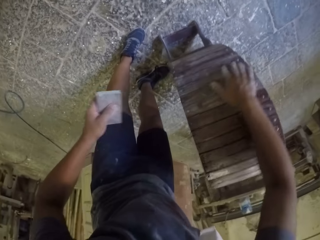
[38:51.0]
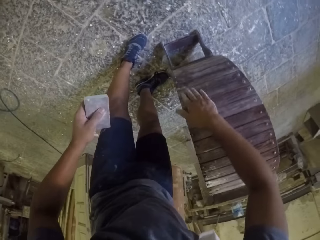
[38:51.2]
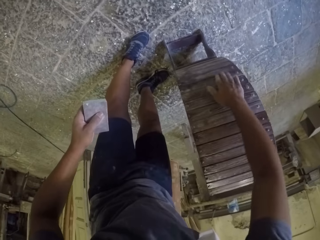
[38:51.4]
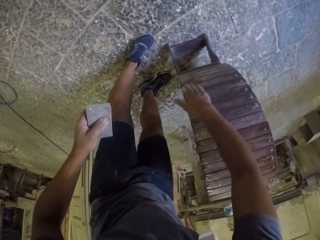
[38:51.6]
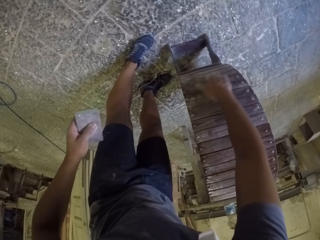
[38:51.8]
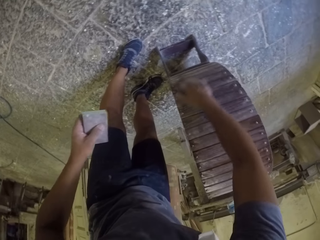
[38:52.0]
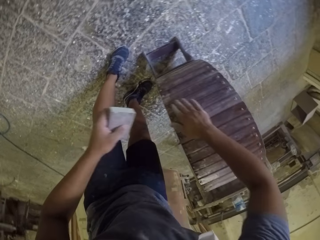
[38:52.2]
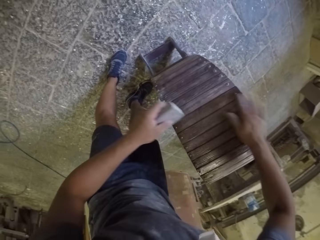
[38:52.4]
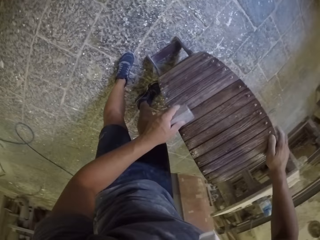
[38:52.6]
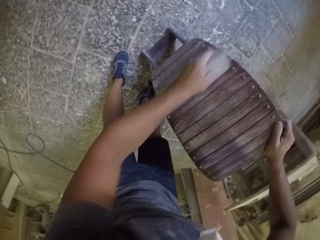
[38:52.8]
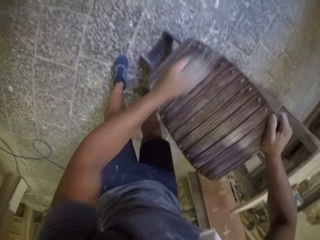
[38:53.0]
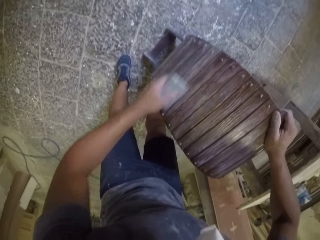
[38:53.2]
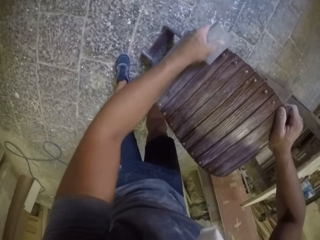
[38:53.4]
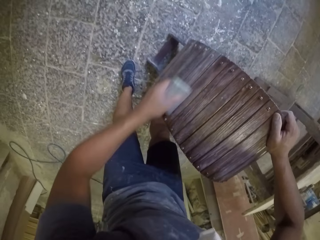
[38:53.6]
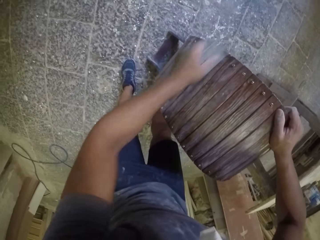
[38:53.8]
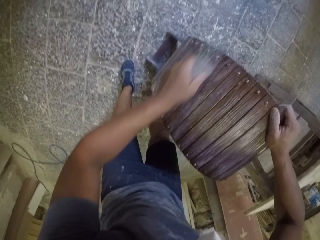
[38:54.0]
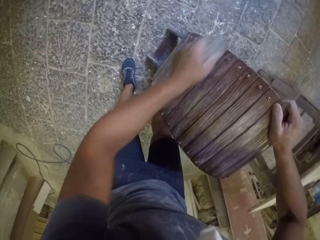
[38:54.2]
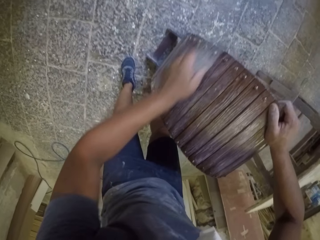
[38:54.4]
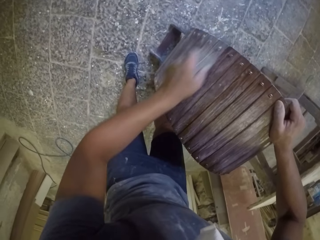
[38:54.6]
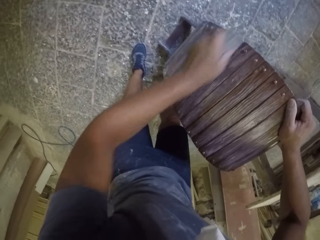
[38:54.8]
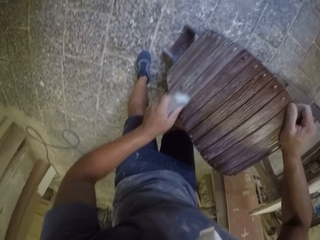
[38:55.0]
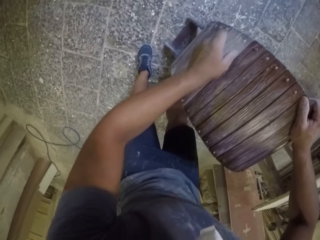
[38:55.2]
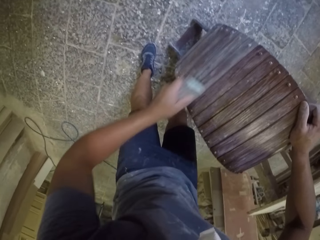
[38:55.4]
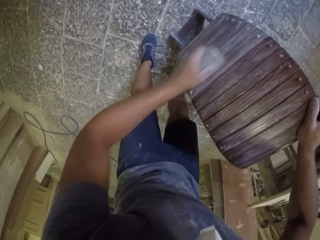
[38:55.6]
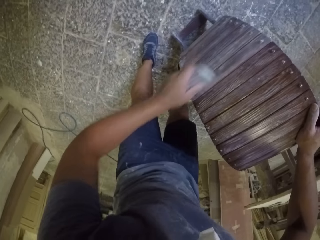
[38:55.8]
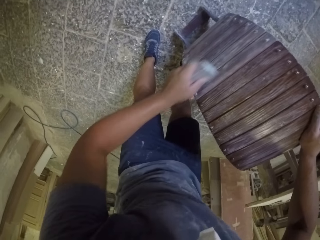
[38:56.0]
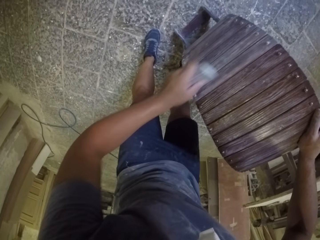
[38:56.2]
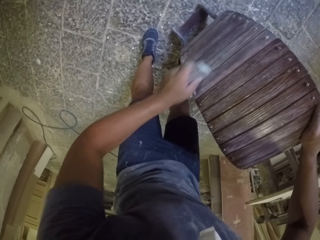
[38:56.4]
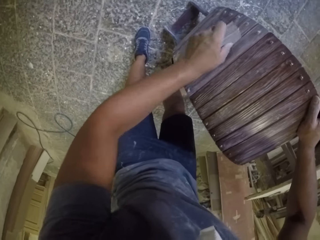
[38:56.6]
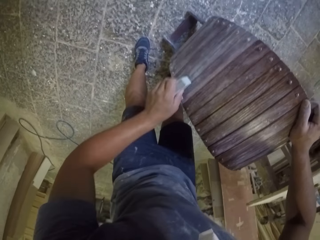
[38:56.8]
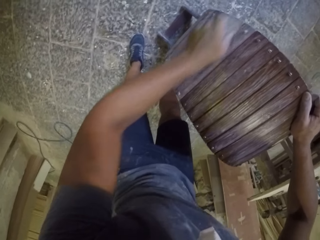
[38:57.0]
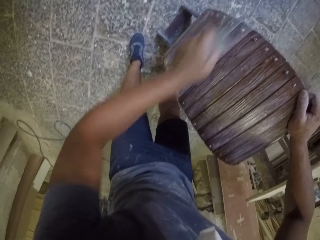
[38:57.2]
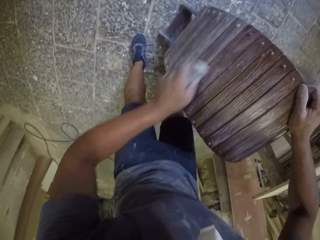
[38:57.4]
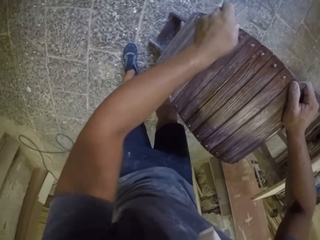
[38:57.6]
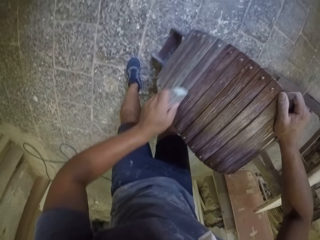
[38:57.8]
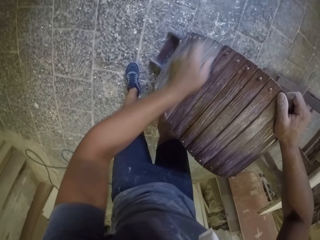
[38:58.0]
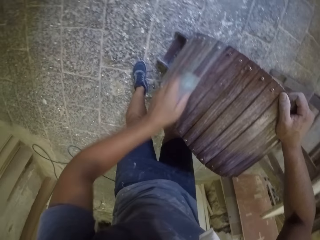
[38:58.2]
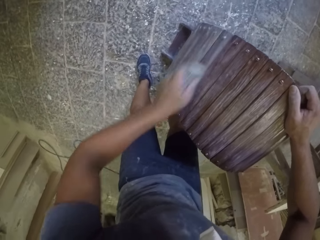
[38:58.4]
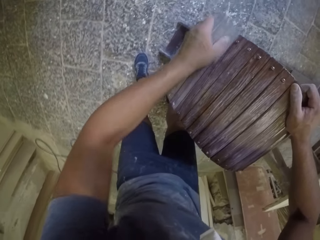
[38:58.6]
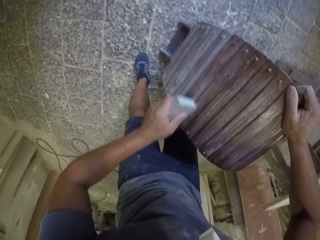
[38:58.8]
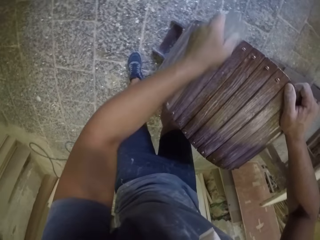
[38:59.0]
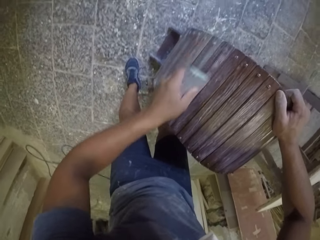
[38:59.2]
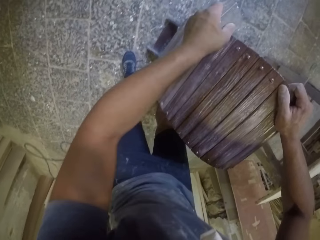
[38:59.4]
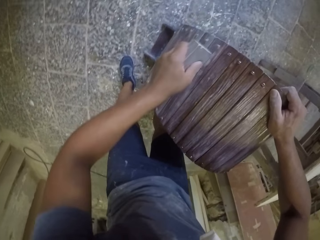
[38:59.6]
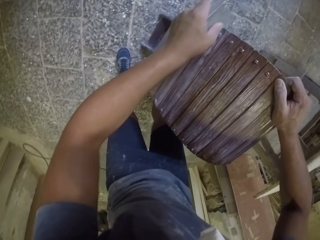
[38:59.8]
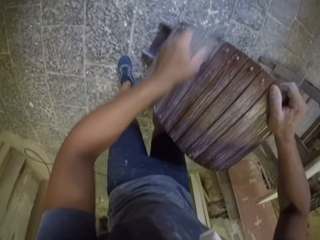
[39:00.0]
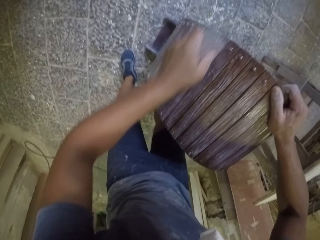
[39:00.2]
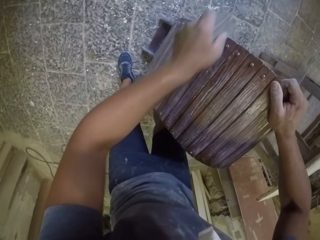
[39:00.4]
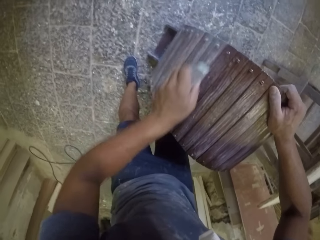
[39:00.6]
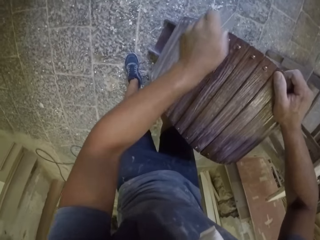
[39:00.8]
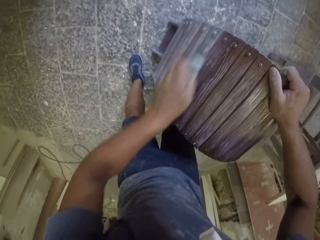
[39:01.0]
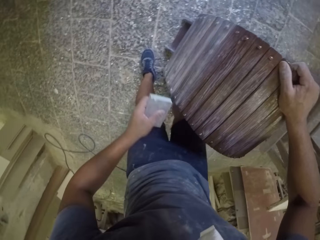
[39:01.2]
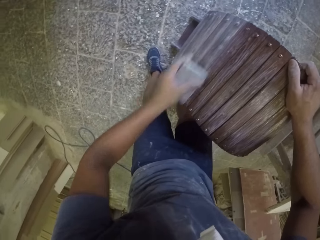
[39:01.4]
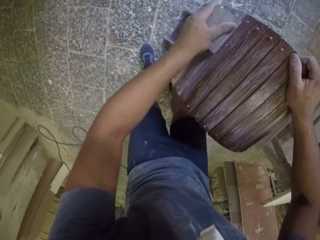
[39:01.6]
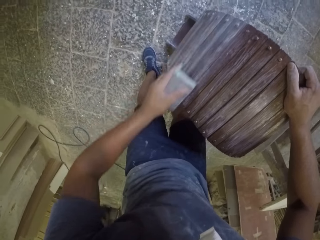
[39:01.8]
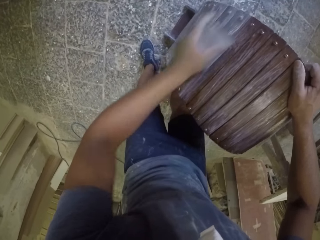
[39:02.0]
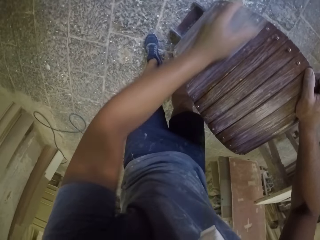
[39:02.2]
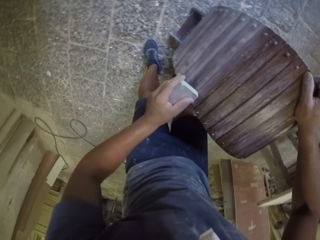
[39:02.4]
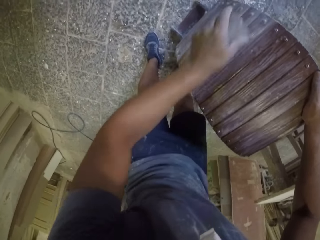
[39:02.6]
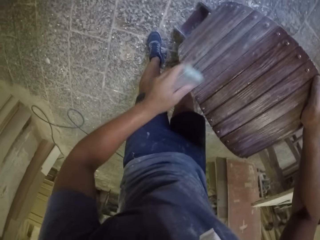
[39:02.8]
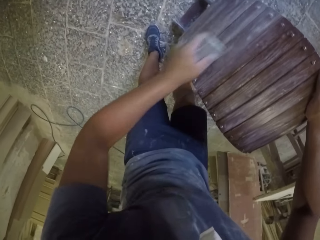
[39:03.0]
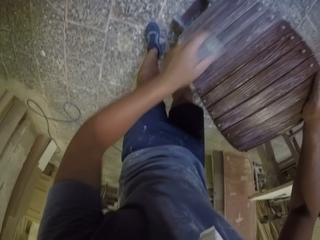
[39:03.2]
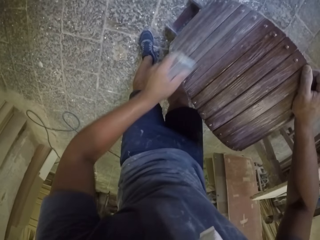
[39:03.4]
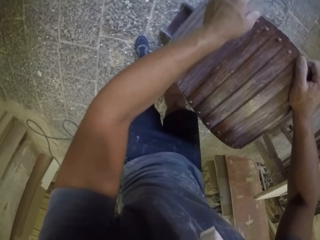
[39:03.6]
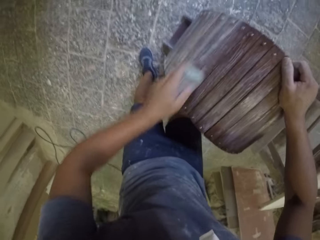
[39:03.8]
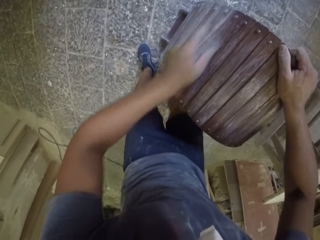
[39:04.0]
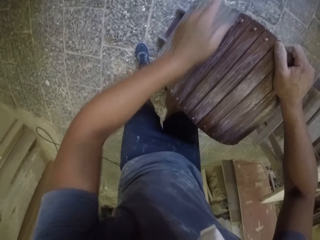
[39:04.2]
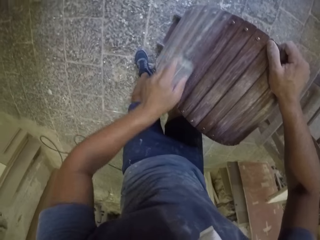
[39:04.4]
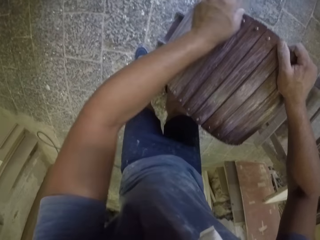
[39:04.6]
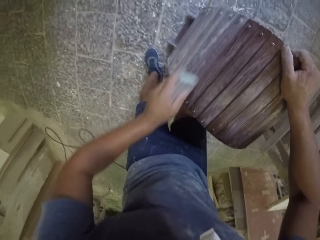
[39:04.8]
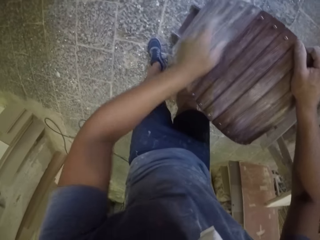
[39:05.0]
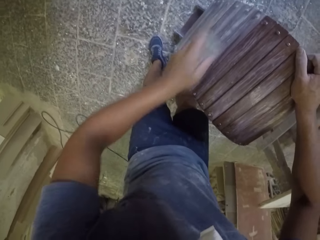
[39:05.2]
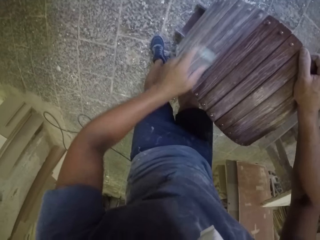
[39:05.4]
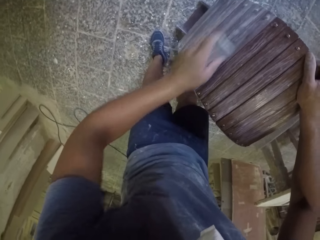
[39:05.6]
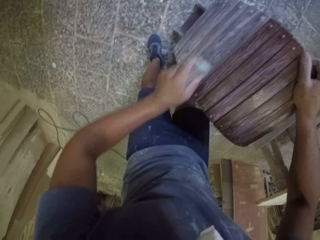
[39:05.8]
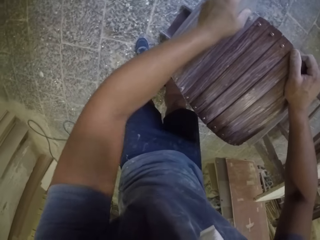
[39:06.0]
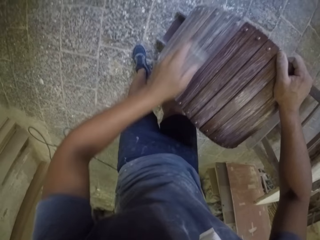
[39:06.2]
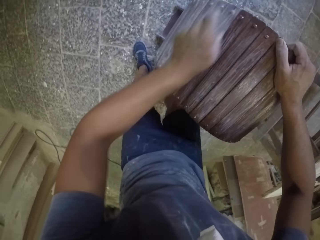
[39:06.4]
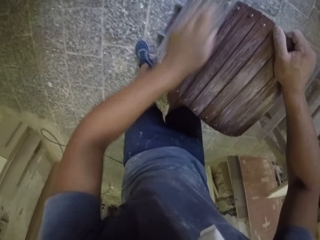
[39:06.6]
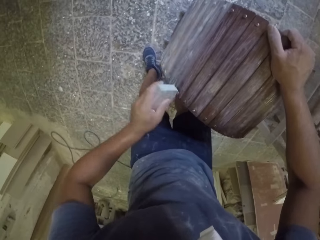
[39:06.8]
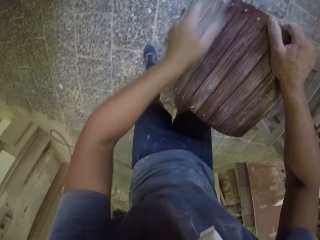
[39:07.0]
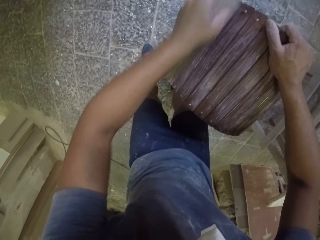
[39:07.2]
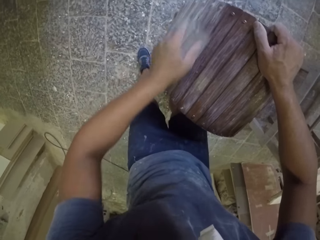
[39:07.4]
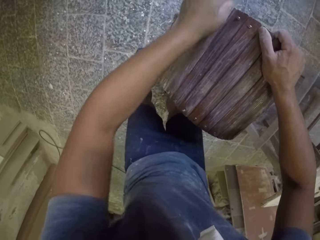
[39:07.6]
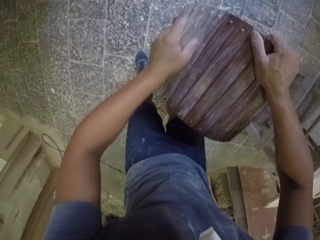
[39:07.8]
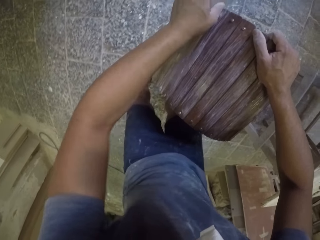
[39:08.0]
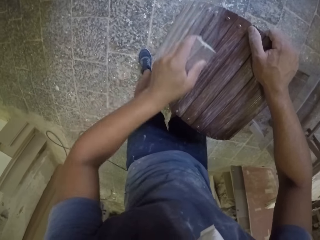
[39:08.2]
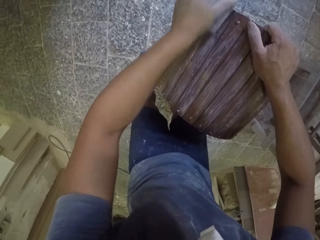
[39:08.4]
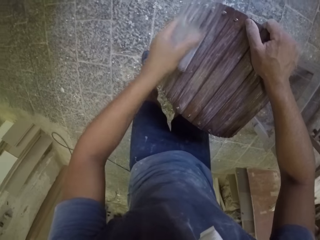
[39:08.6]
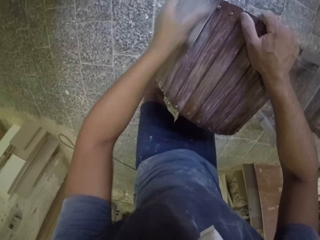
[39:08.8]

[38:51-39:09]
The camera wearer wipes a wooden stand with the right hand. They smoothen the wooden stand with a sandpaper. They finish furniture with the sandpaper.

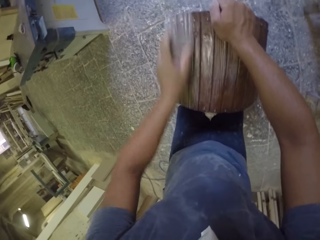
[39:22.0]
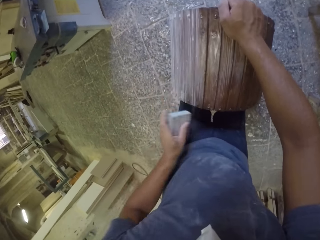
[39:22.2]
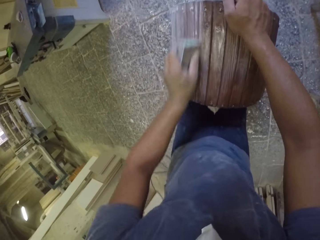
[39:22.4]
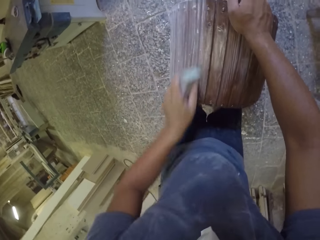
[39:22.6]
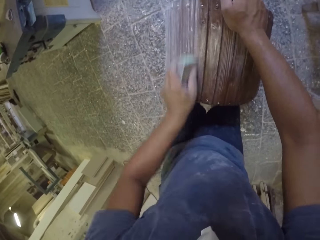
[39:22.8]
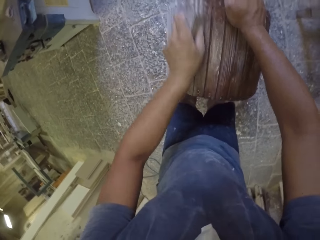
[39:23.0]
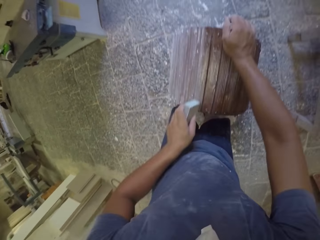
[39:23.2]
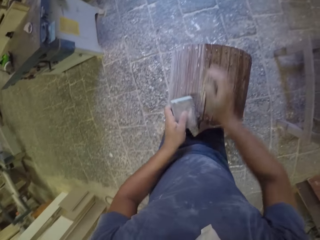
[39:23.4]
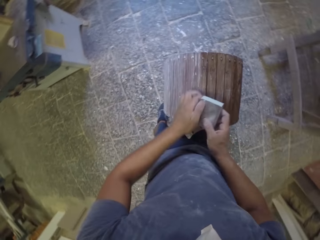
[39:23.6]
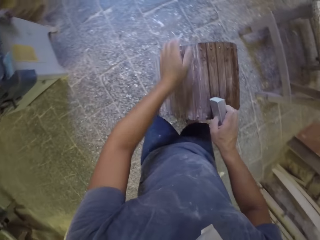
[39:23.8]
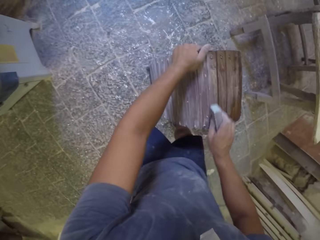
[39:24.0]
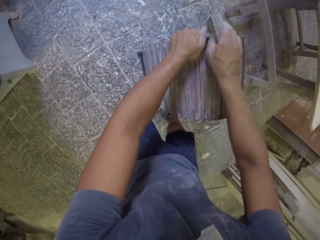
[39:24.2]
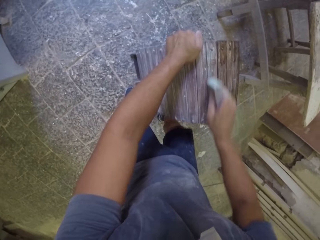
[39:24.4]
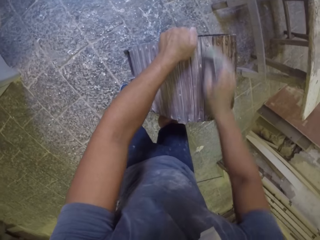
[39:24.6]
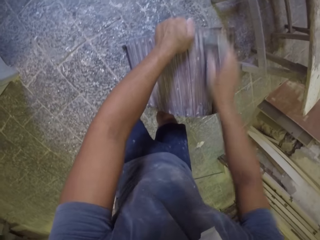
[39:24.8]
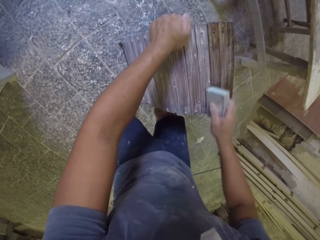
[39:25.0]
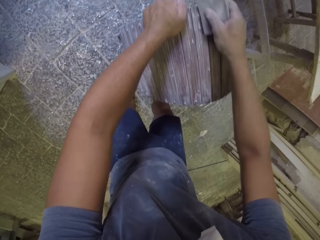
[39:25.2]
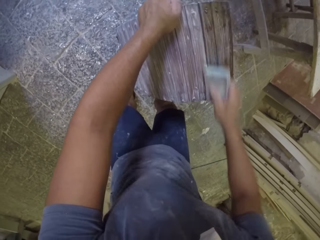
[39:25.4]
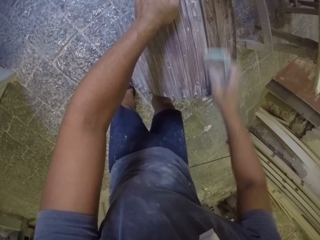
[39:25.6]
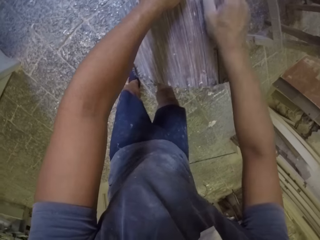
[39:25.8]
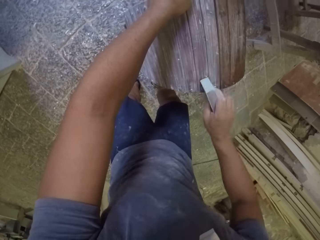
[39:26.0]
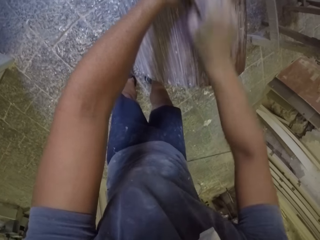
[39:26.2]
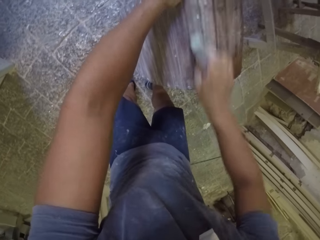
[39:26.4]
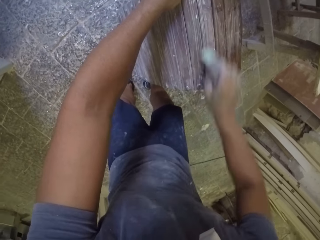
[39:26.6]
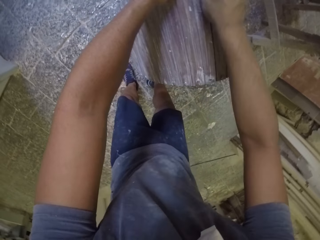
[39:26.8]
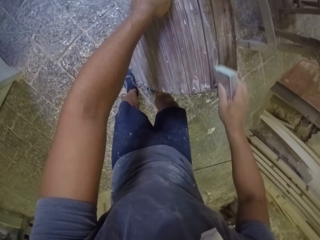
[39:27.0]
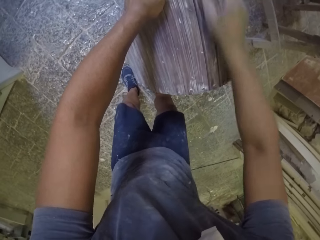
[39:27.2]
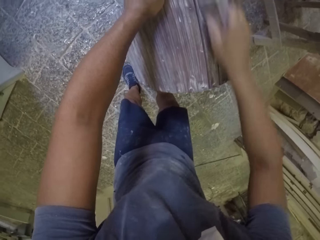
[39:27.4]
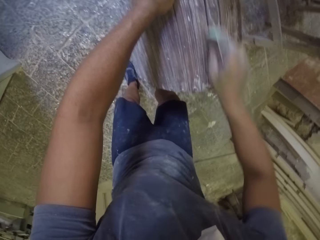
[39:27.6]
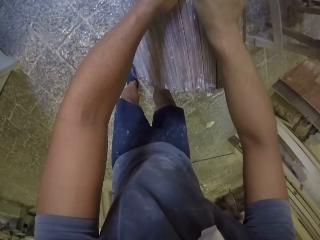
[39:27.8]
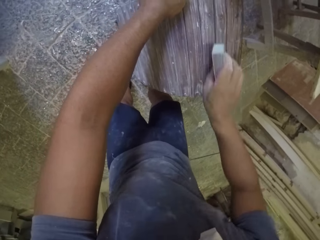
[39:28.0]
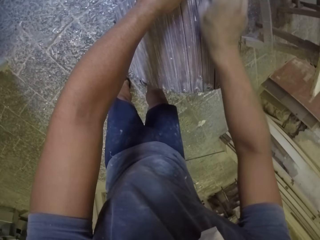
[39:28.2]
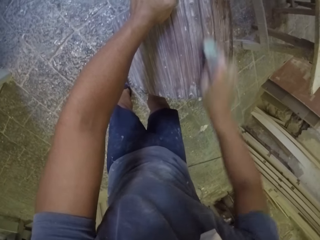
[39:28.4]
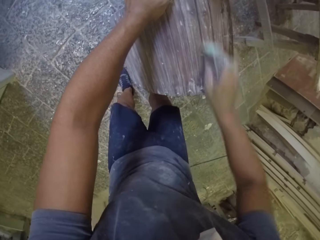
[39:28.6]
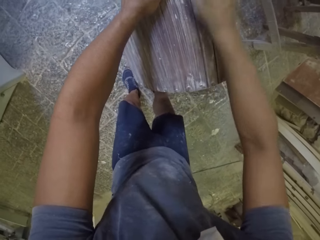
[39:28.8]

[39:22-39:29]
The camera wearer holds a sandpaper with the right hand. They smoothen a wooden stand with the sandpaper.
